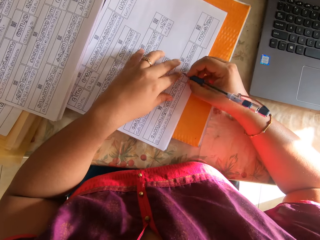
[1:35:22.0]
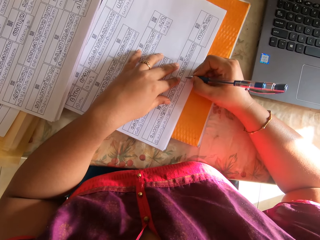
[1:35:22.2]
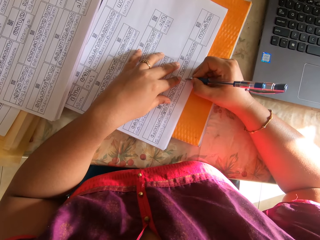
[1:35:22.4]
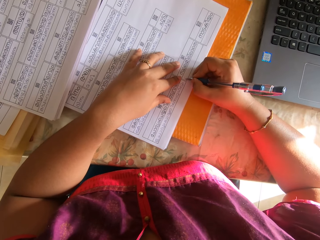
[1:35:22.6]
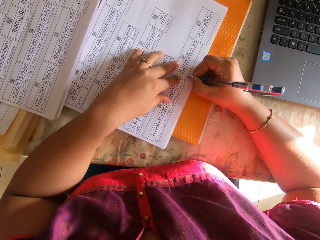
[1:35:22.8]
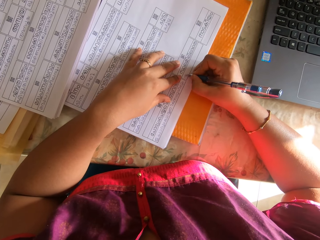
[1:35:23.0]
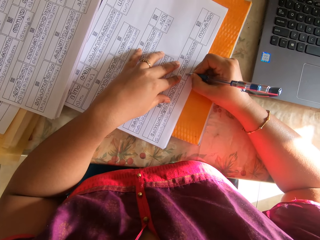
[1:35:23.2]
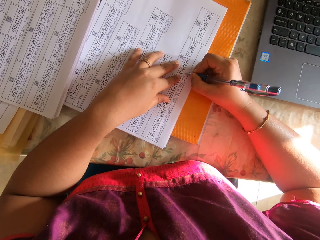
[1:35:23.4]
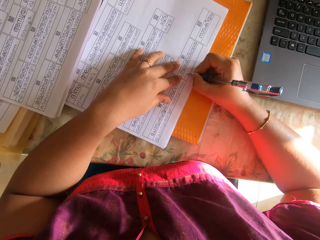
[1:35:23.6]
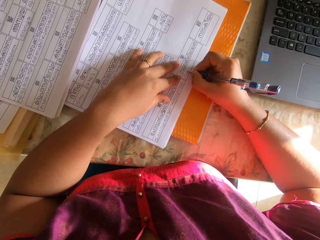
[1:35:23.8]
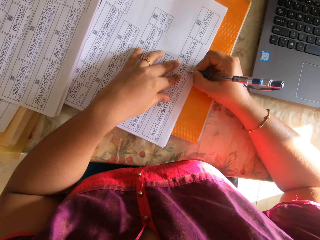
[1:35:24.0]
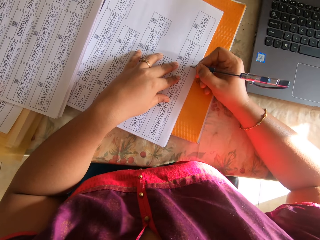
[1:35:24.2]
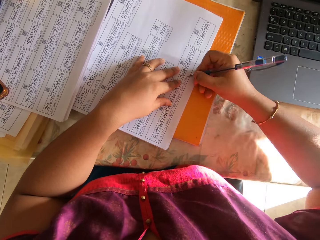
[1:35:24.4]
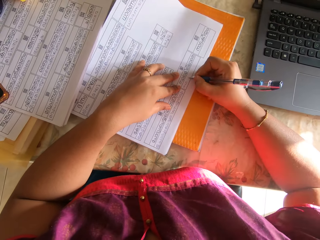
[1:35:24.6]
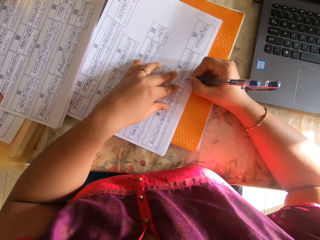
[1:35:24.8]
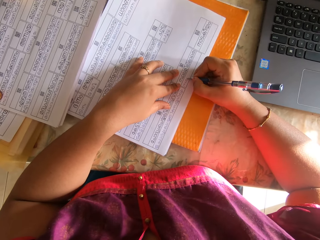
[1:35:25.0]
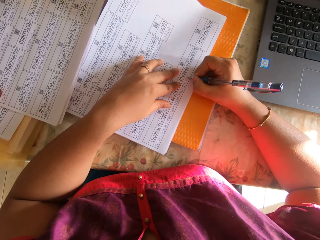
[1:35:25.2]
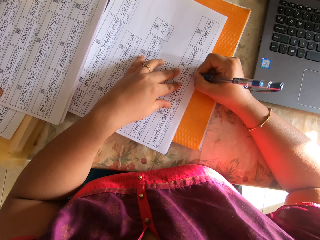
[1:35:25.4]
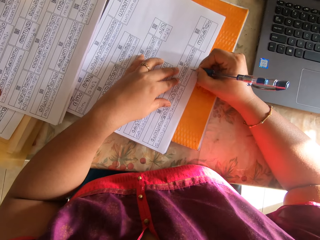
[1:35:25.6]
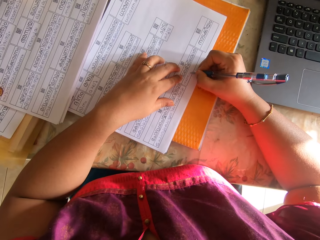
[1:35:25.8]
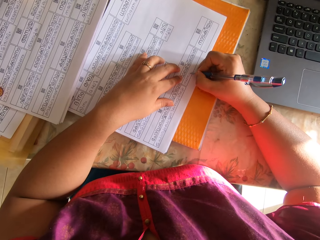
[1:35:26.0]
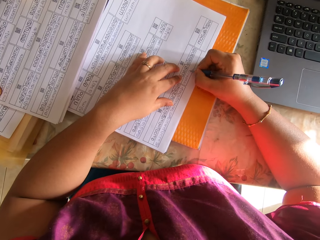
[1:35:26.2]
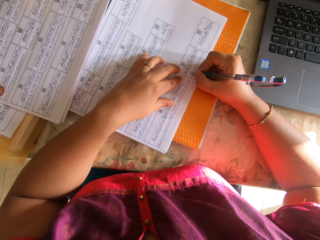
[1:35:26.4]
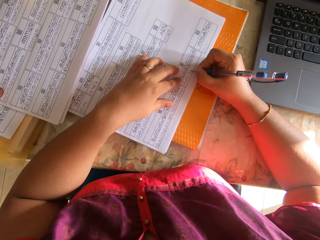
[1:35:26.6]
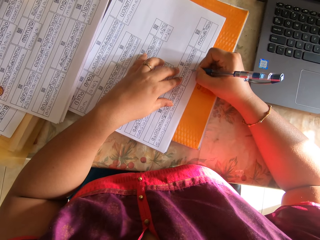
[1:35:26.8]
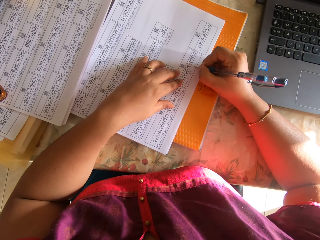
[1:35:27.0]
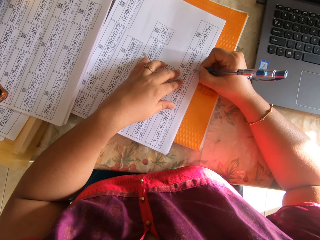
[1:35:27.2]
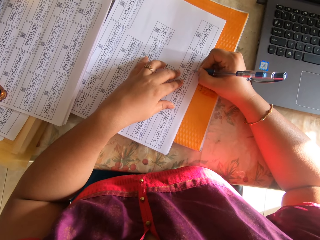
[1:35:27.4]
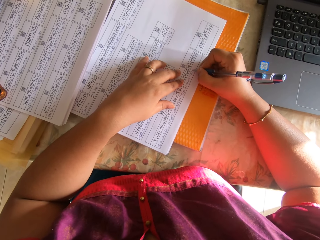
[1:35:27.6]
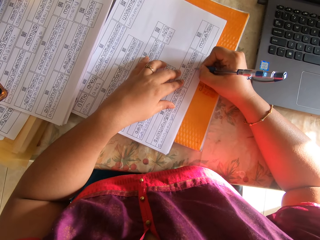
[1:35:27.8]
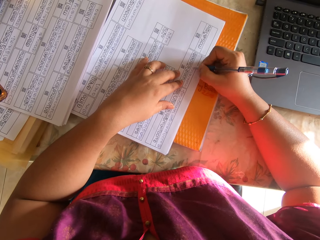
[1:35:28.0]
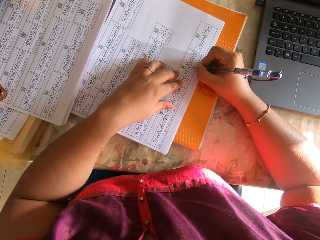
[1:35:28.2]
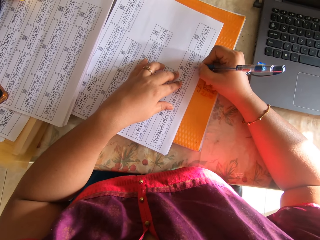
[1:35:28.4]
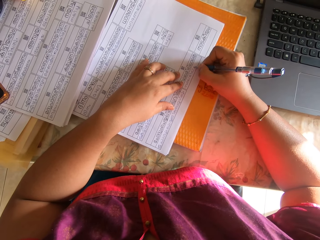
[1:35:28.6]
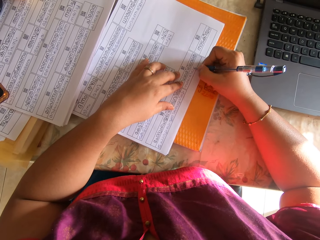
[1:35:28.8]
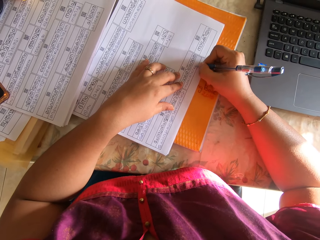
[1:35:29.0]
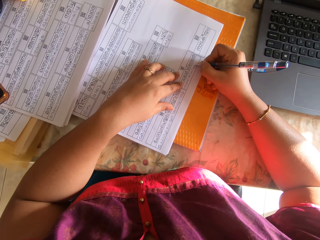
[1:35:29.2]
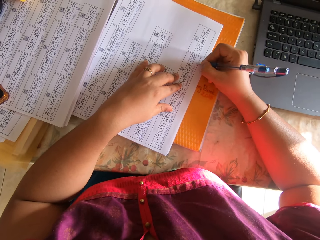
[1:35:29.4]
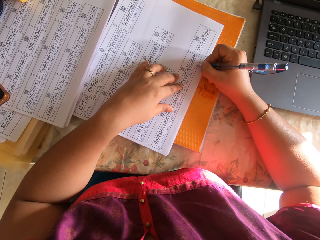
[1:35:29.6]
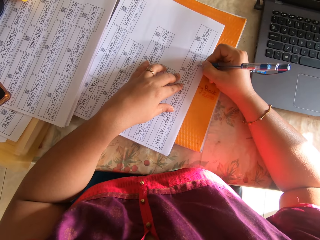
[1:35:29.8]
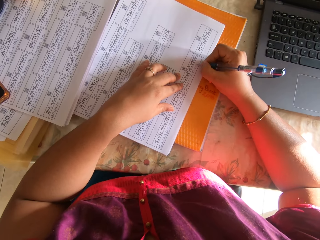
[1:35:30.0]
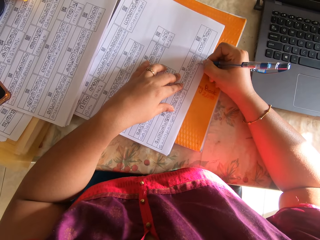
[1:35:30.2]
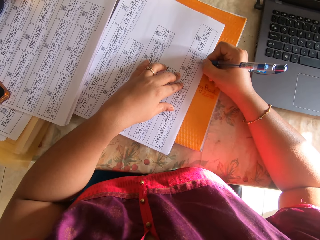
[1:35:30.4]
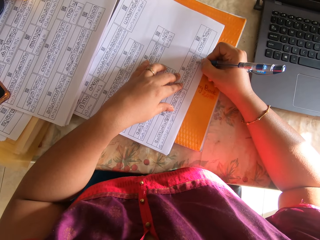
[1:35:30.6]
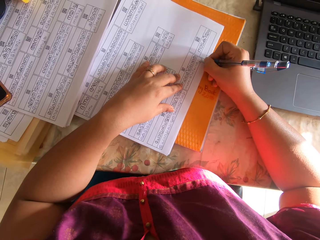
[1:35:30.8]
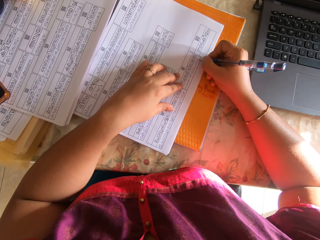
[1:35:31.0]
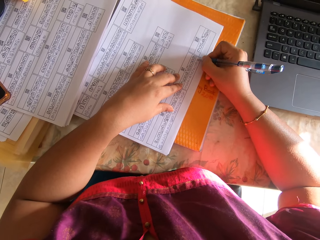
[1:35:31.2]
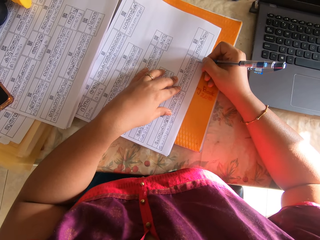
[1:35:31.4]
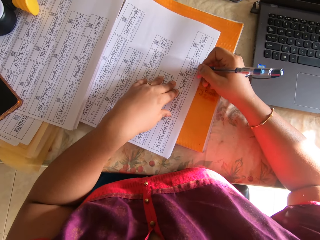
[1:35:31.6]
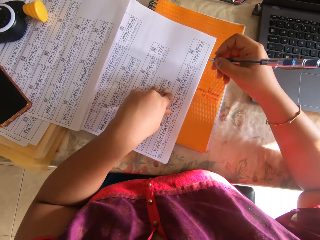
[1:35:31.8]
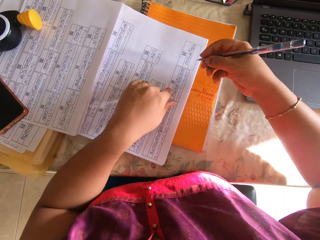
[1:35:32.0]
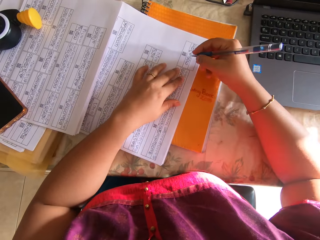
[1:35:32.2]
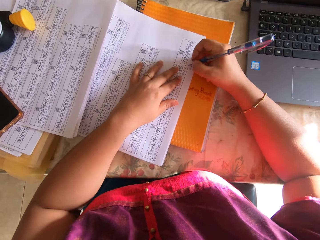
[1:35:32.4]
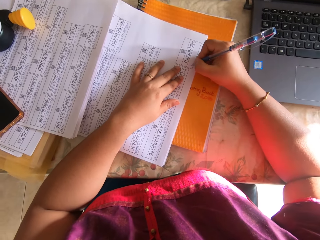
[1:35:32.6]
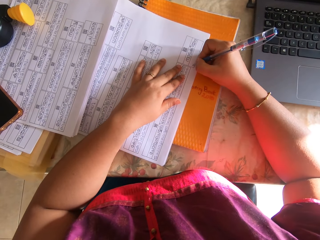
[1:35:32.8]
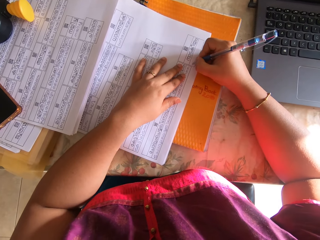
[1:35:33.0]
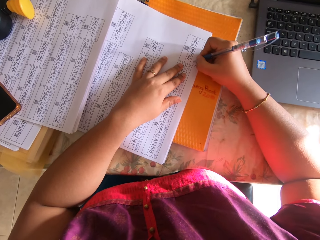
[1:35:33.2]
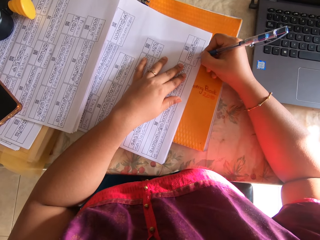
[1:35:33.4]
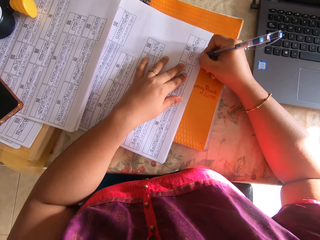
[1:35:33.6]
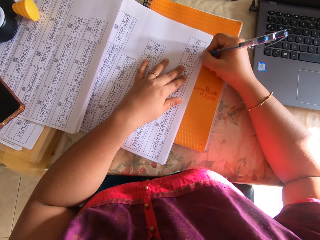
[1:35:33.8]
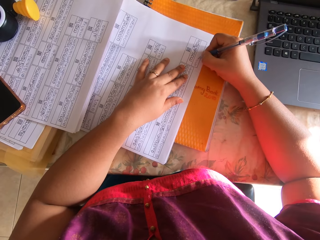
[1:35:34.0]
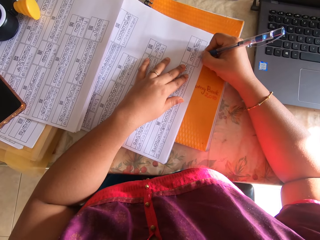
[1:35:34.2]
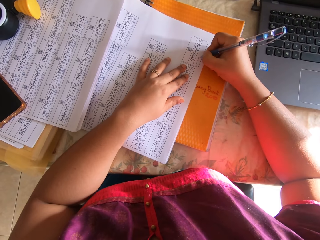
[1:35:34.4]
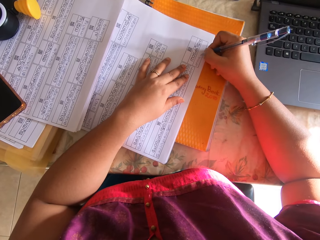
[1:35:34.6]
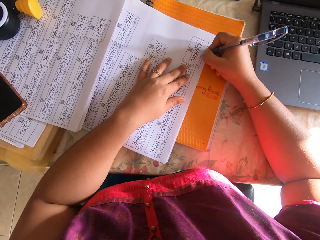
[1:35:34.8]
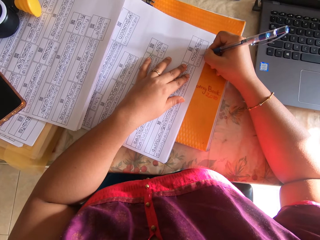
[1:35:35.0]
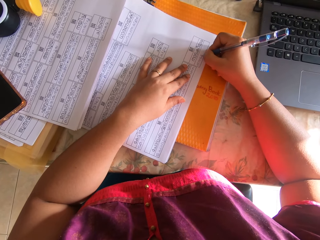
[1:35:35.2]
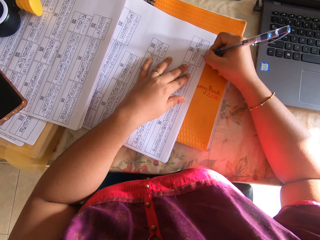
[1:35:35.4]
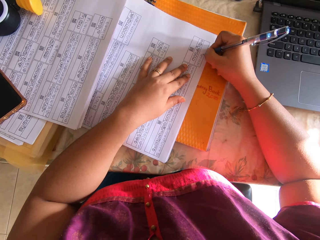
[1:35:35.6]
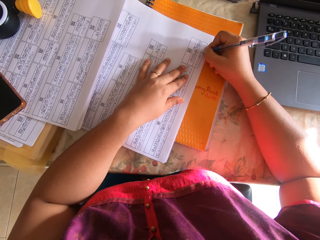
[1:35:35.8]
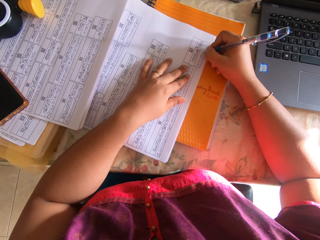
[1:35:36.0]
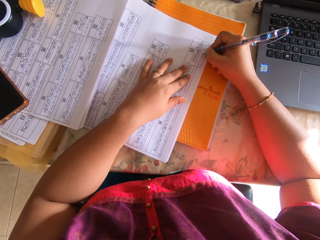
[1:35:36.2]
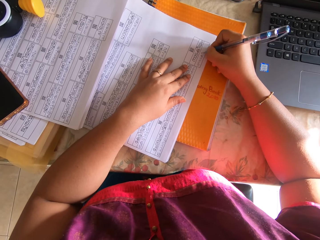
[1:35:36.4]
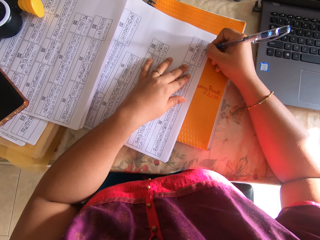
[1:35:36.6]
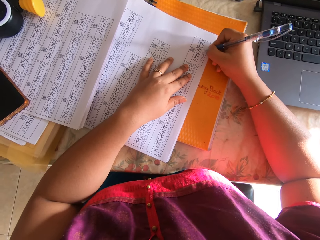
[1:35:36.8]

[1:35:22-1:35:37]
The camera wearer shifts the papers on the book with her left hand. She holds the papers on the book with her left hand. She writes on the paper with the pen with her right hand. She lifts her right hand from the paper. She shifts the papers on the book with her left hand. She holds the papers on the book with her left hand. She writes on the paper with the pen with her right hand.

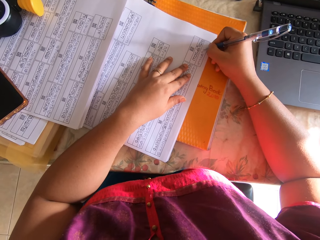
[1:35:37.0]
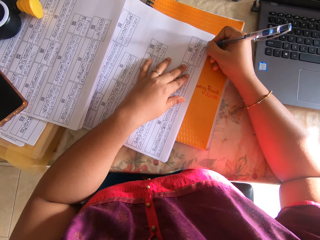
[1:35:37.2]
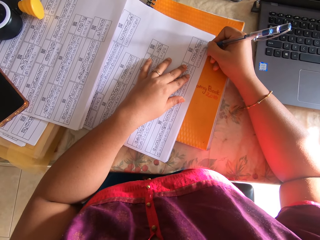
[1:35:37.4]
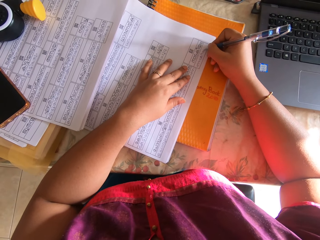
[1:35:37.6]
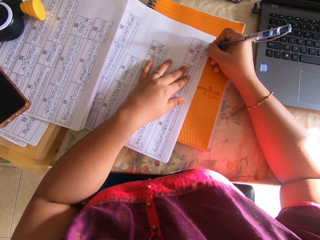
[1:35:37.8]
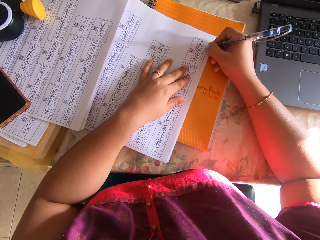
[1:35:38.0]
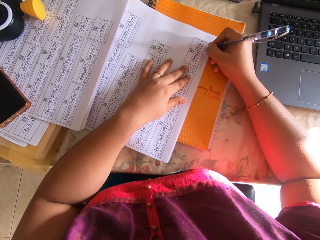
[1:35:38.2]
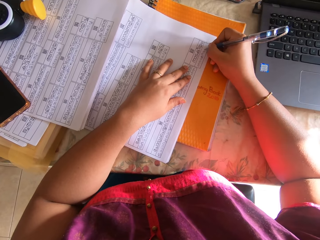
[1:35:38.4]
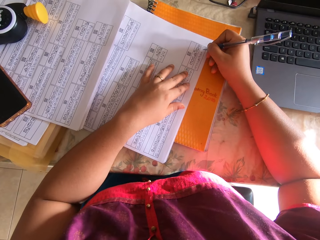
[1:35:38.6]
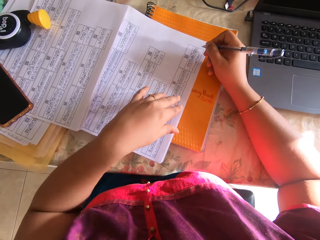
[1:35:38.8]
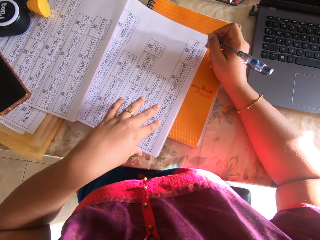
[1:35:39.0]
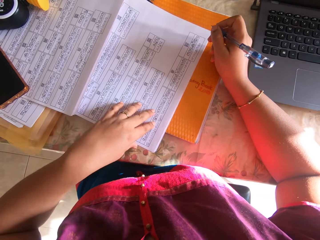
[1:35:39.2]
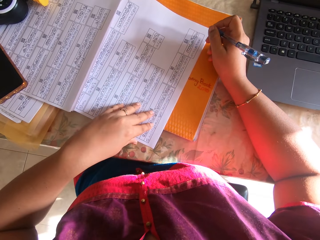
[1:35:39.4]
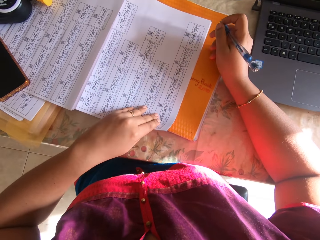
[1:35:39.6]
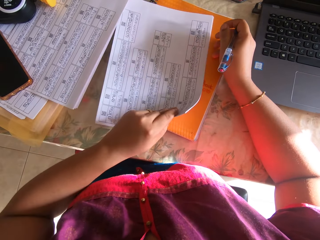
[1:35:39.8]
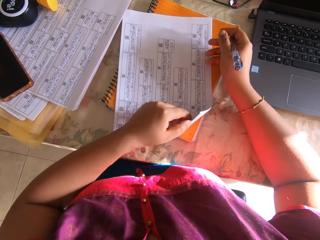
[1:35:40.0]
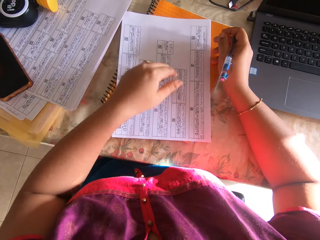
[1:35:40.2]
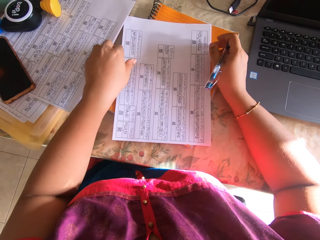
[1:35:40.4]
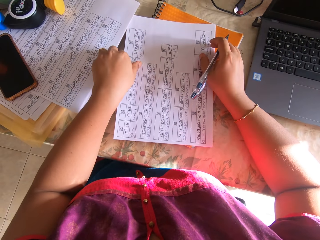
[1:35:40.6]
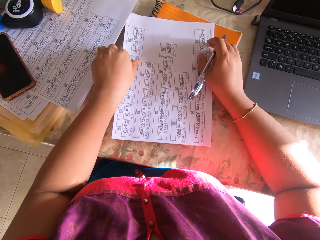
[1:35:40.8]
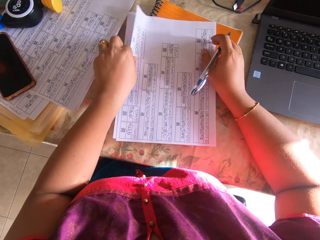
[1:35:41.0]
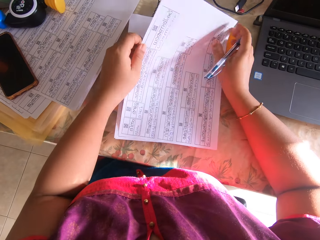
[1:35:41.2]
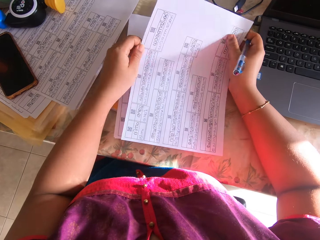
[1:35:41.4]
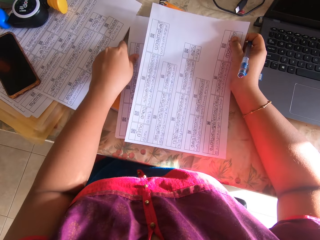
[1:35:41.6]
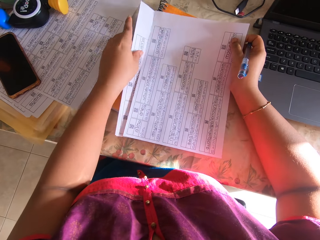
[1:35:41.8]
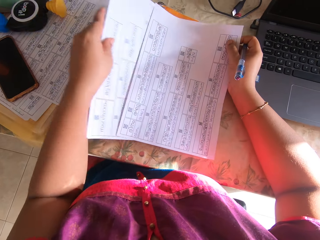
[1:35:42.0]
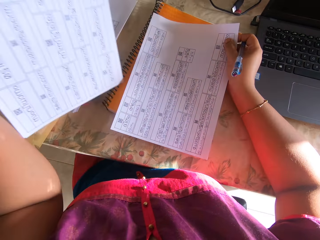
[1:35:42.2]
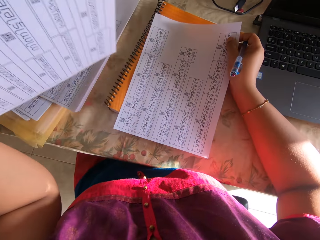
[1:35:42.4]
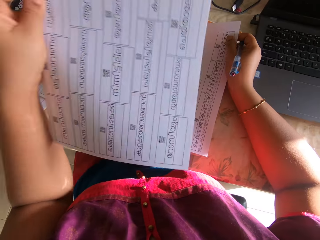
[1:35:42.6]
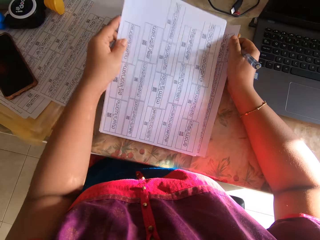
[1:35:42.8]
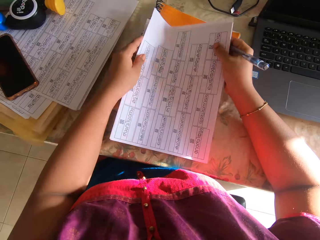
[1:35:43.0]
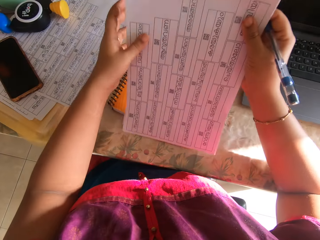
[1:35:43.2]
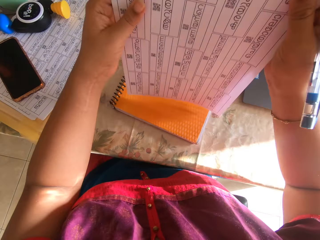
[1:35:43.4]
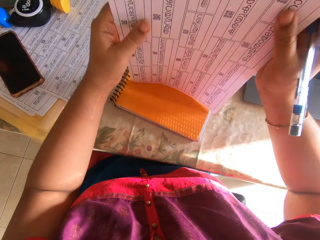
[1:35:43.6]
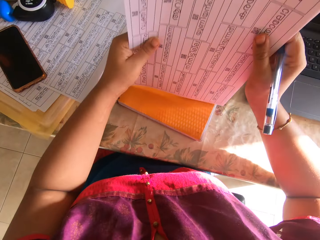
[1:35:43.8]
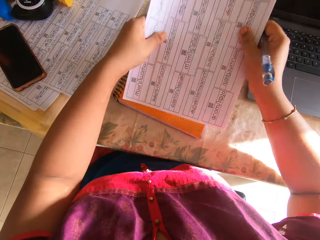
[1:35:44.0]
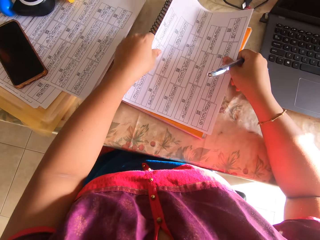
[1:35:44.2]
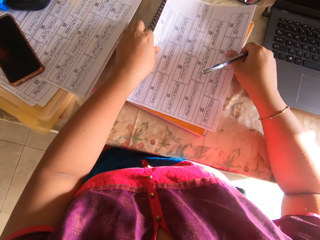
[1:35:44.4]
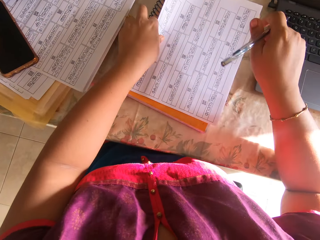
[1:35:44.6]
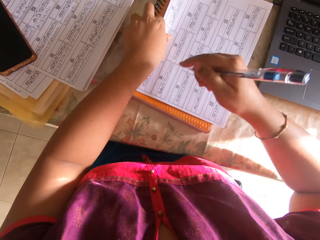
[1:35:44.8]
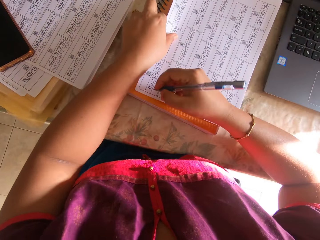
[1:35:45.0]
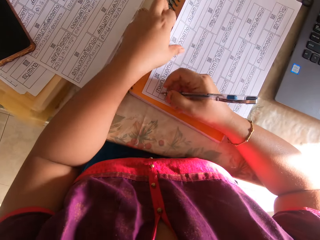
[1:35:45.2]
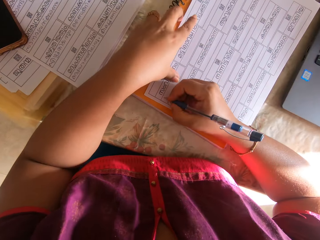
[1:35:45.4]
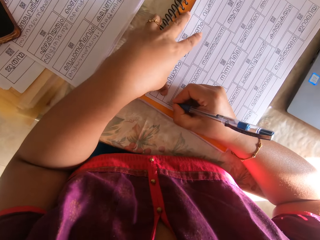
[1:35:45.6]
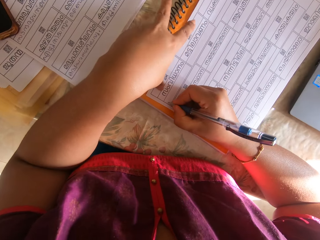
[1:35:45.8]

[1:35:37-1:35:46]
The camera wearer lifts her right hand from the paper. She lifts the papers from the book with her left hand. She drops the papers on the book with her left hand. She picks up the paper from the book with both hands. She transfers the paper from her left hand to her right hand. She picks up another paper from the book with her left hand. She drops the paper on top of the papers with her left hand. She picks up the papers with both hands. She hits the papers on the book with both hands. She places the papers on the book with both hands. She writes on the paper.
